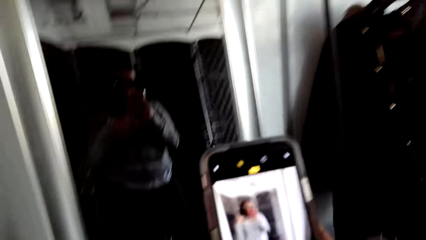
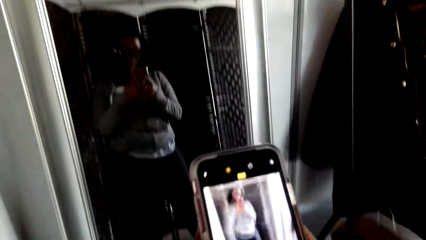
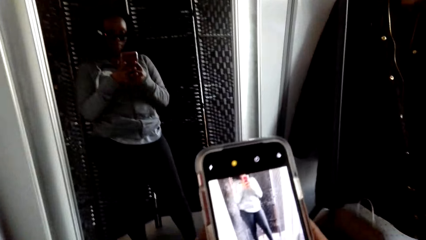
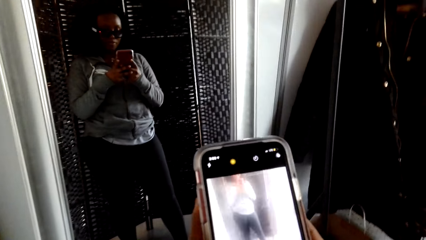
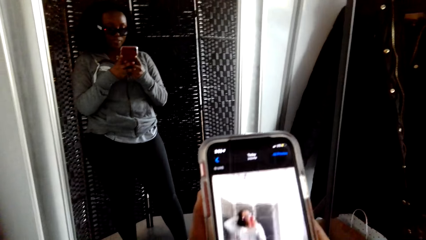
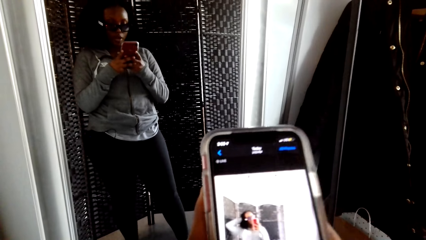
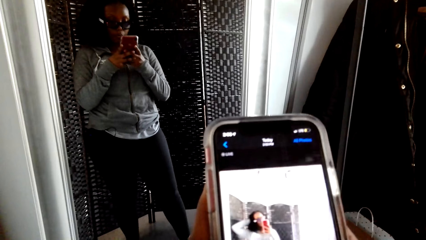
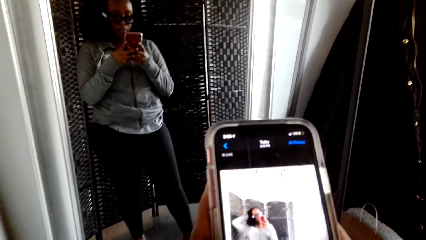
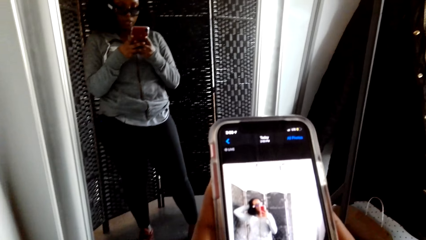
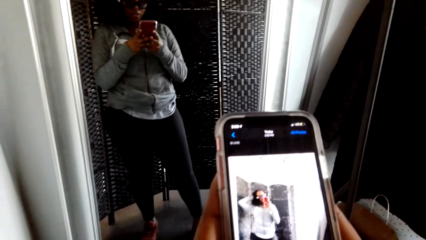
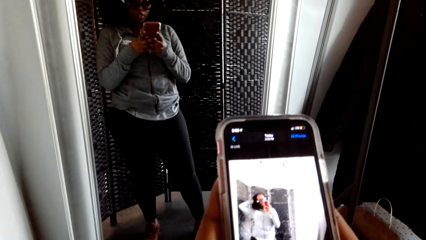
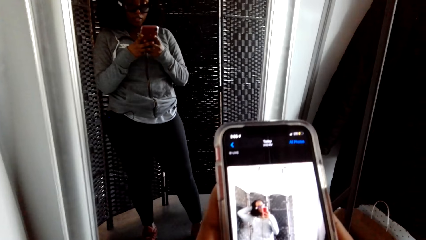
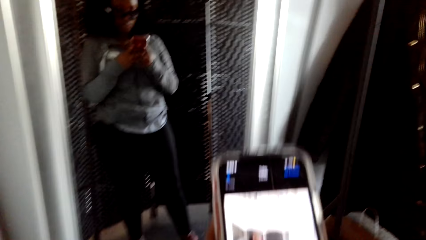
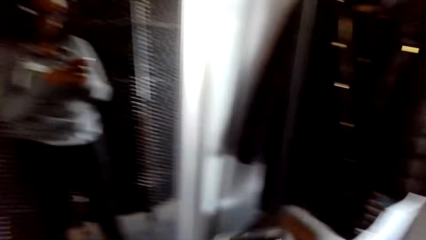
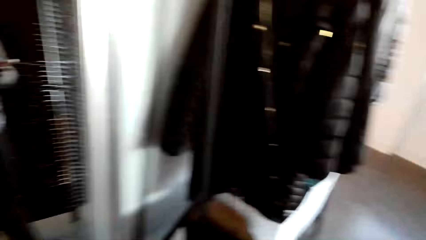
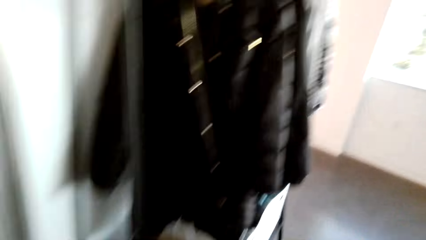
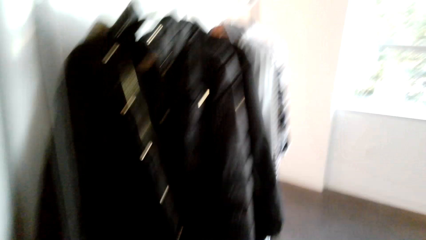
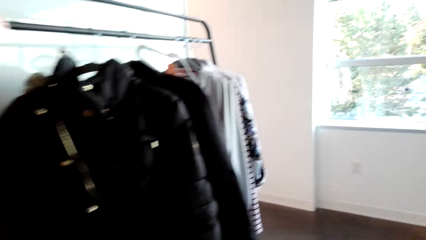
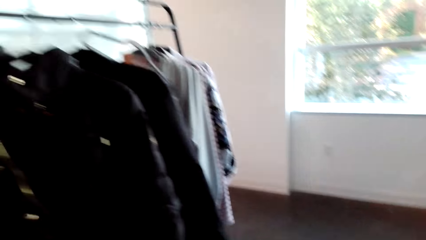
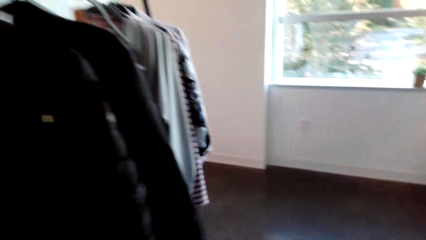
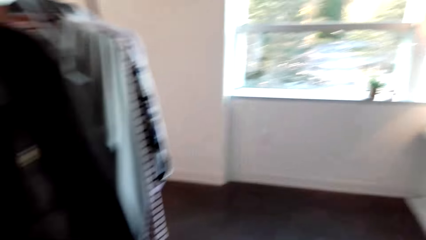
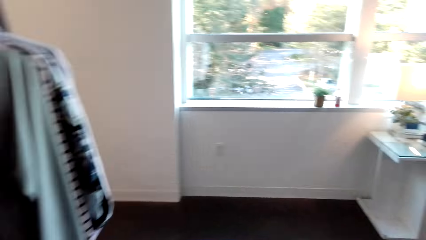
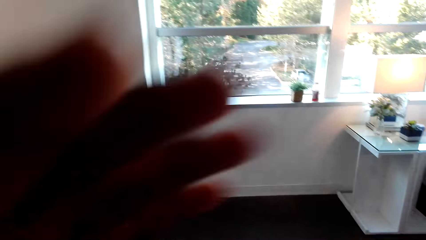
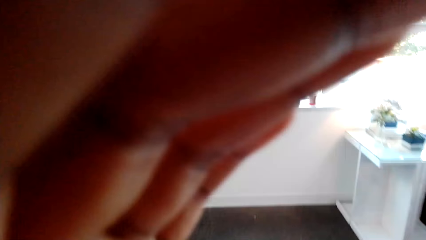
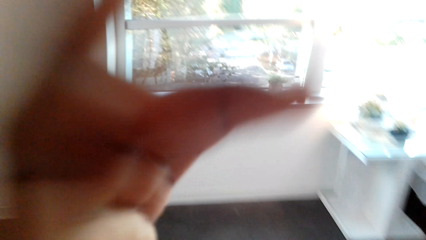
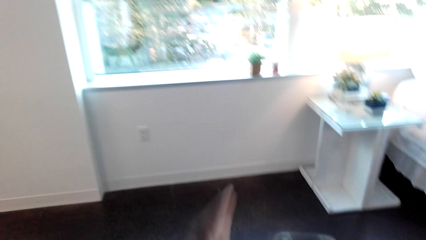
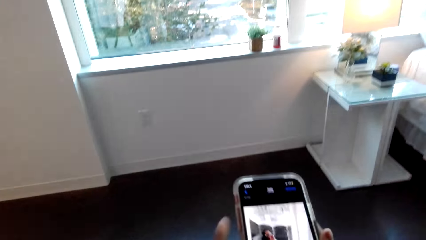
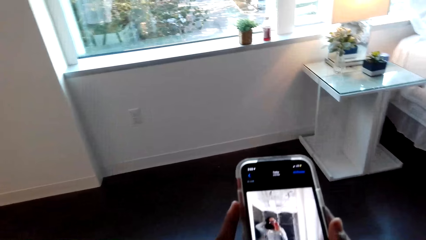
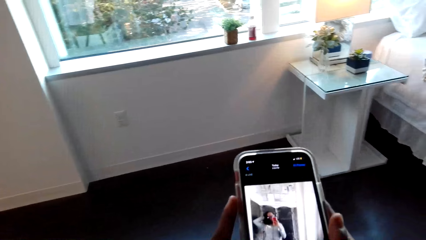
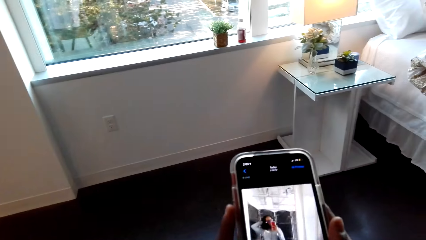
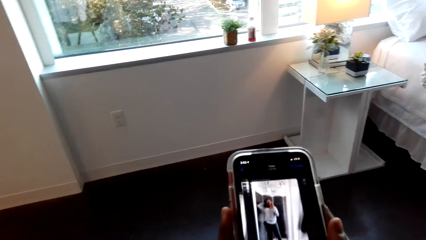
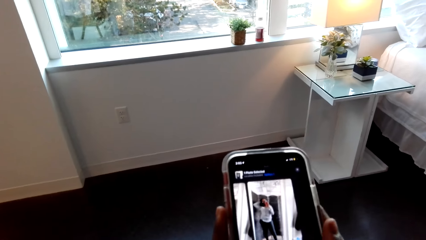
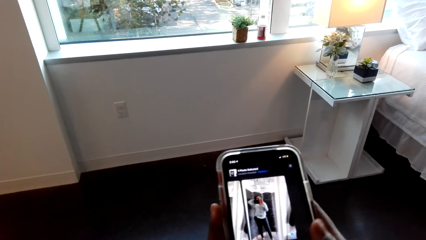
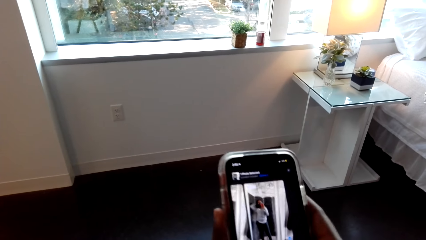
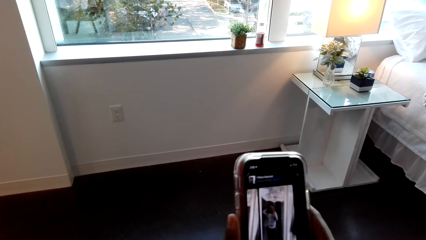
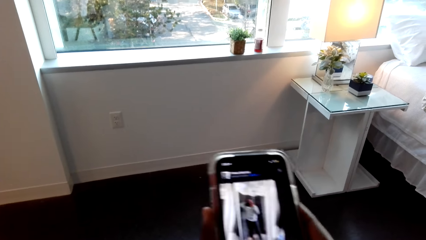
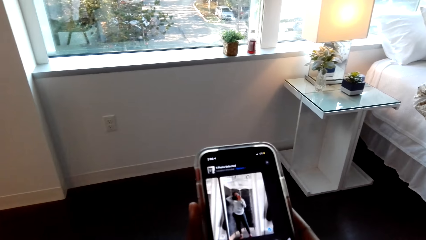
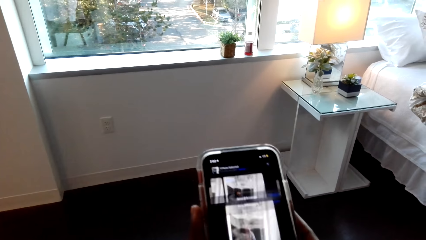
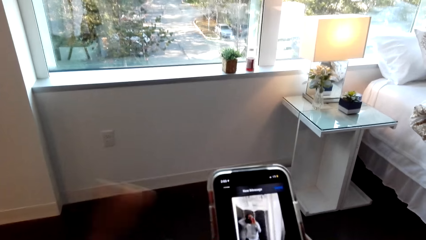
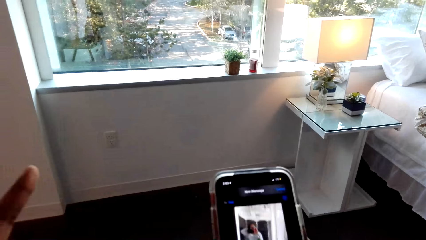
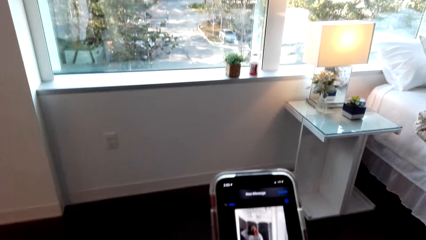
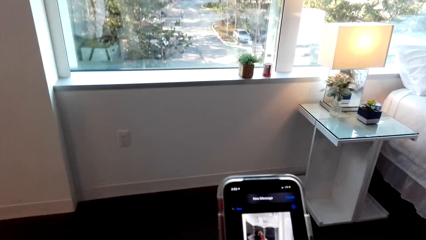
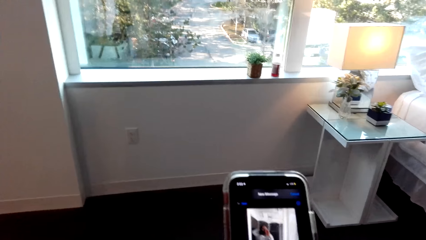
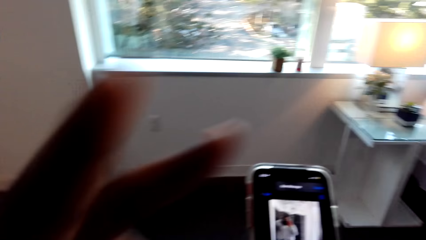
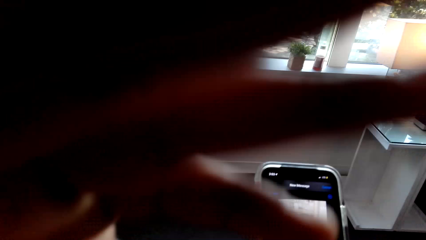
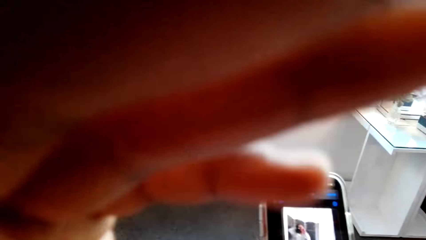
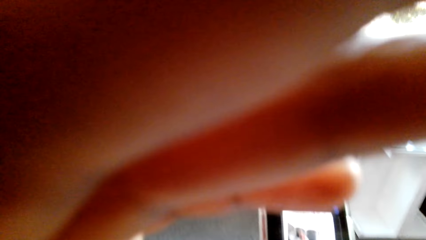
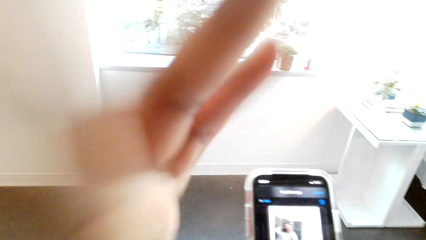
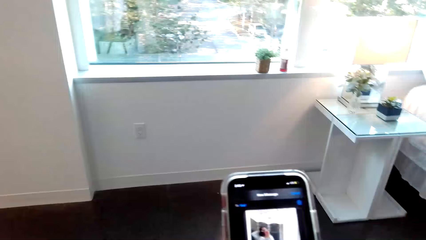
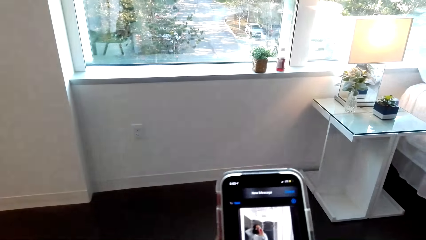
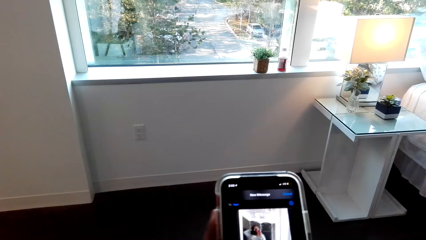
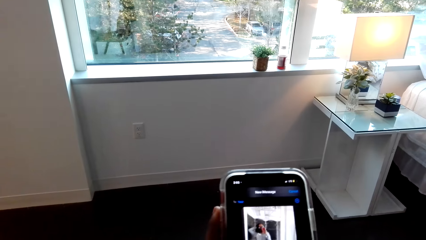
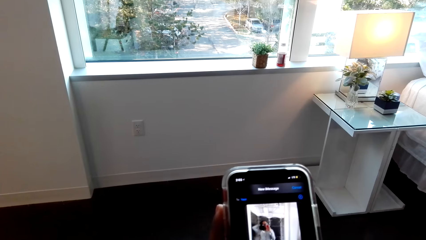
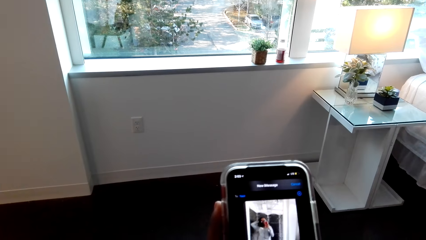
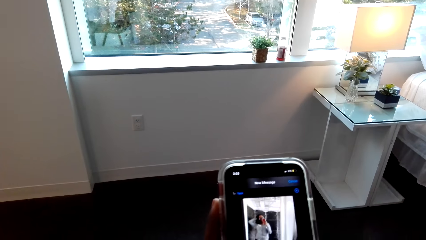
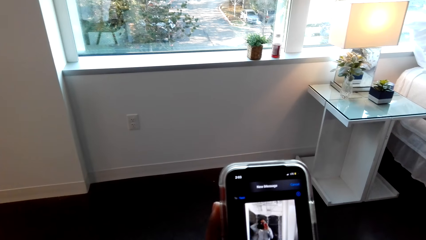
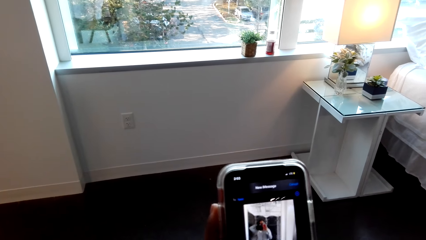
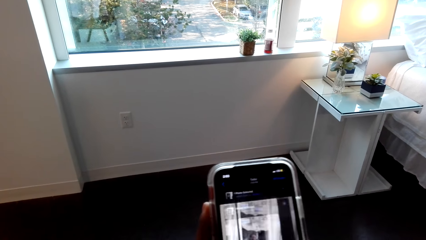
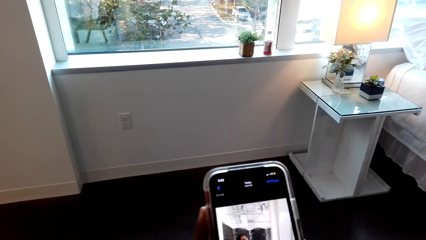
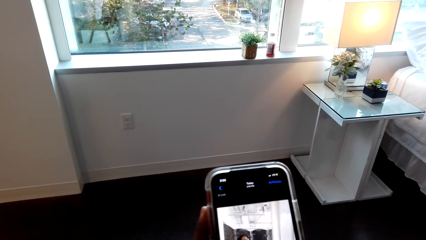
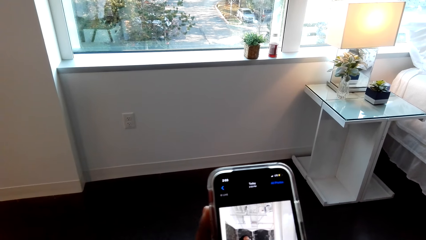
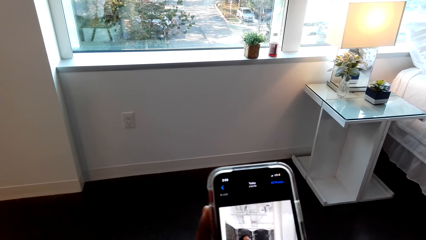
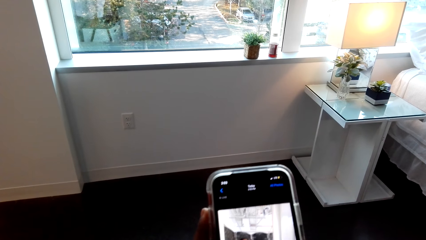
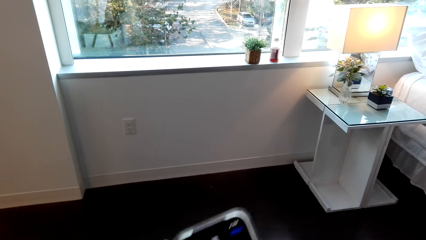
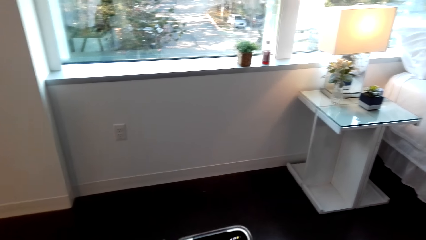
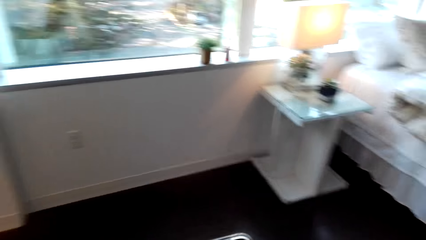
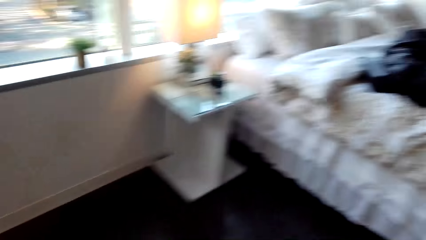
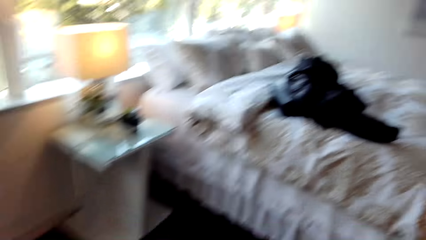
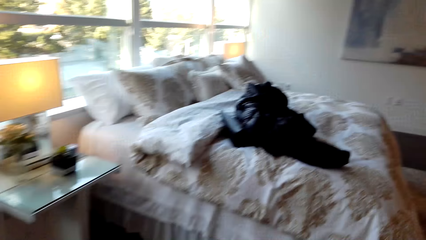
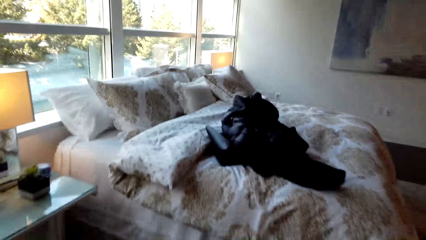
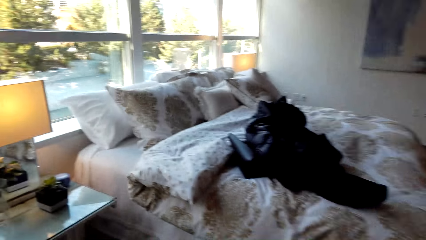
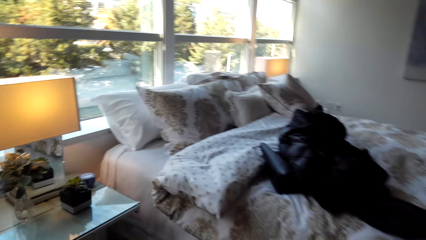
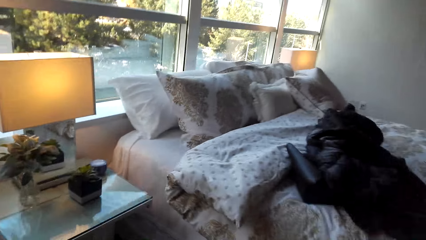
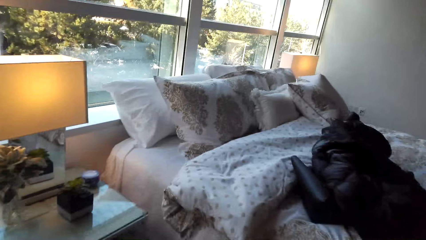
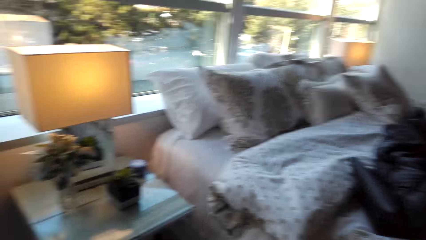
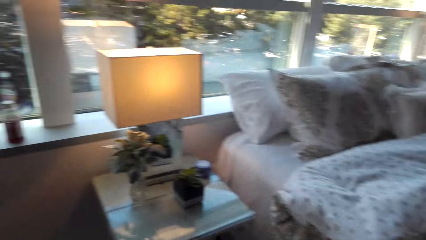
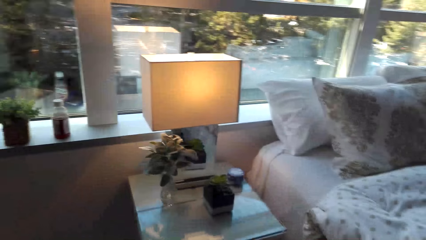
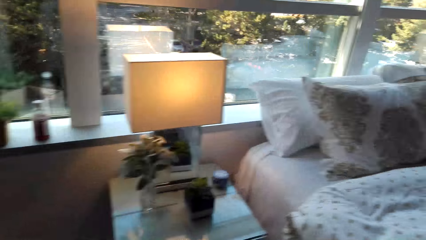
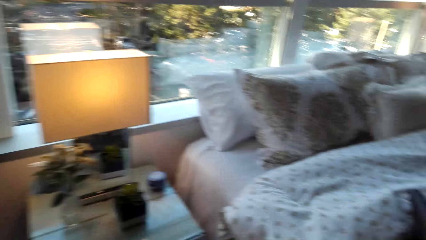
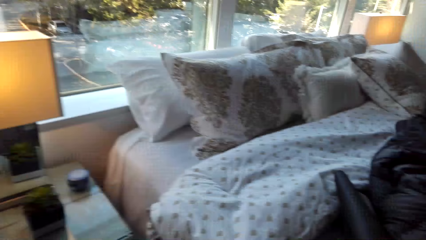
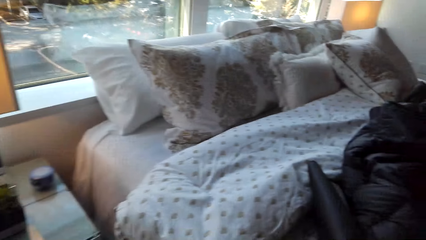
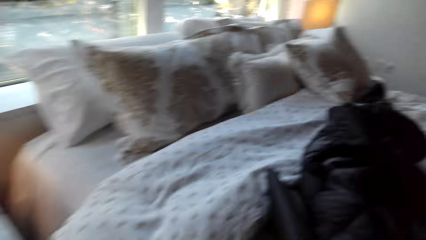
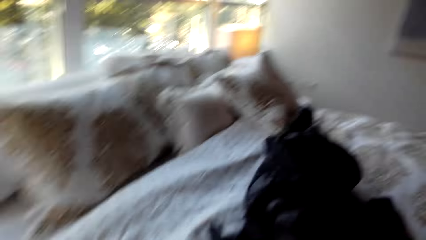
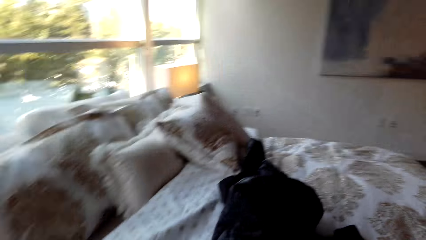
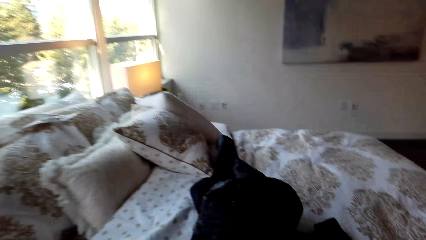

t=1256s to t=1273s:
The camera wearer looks at the phone. They talk to a person. They walk from the mirror. They fix the camera. They put a hand on the camera. They scroll the photo. They talk to the person. They fix the camera. They put a hand on the camera. They hold the phone with both hands. They scroll the photo. They talk to the person.
